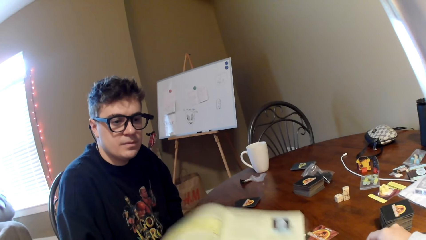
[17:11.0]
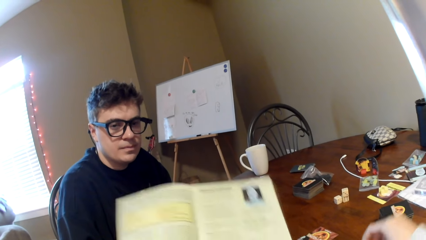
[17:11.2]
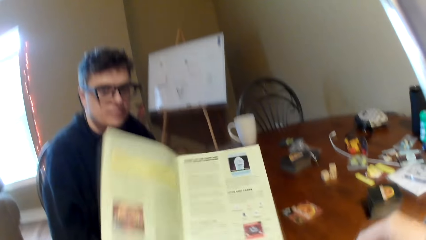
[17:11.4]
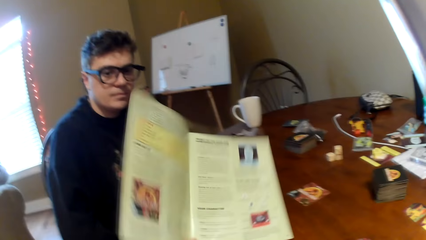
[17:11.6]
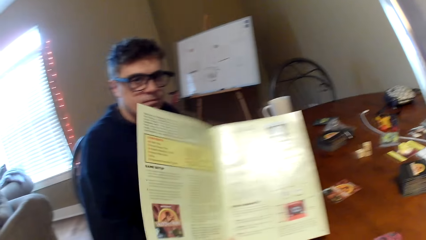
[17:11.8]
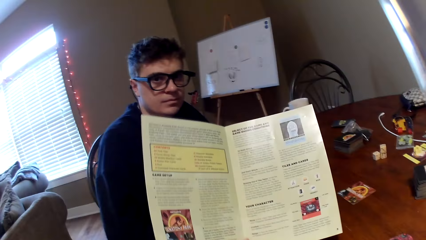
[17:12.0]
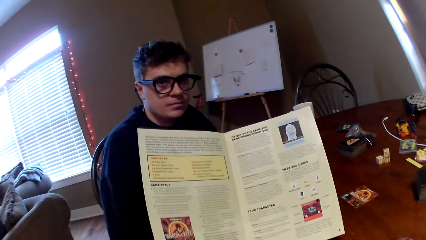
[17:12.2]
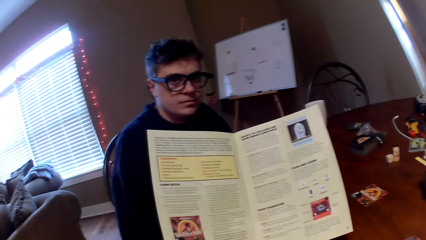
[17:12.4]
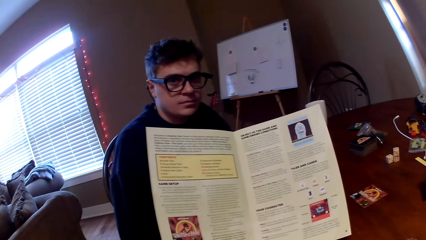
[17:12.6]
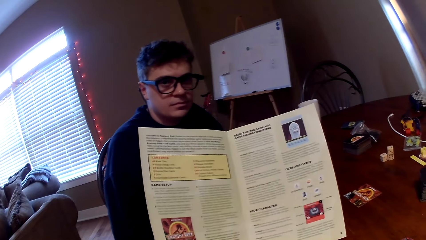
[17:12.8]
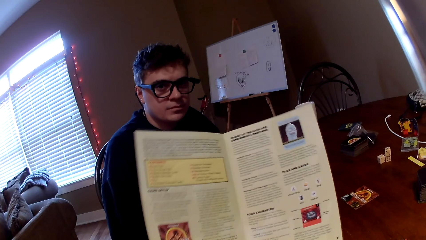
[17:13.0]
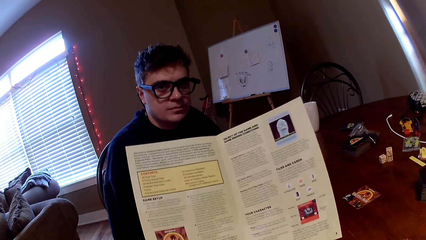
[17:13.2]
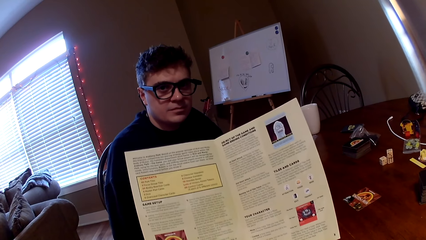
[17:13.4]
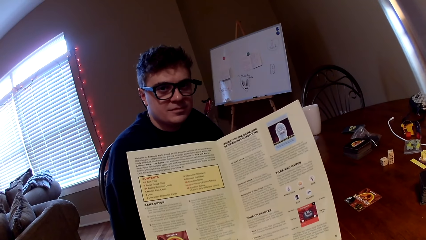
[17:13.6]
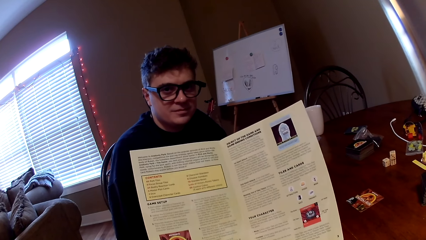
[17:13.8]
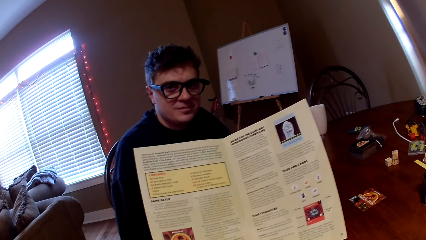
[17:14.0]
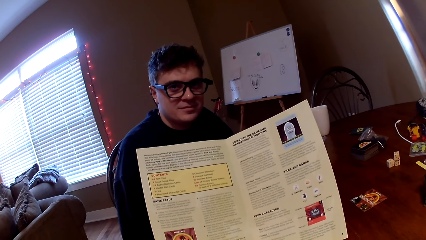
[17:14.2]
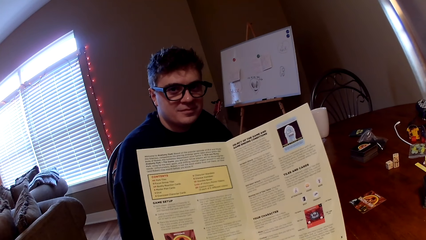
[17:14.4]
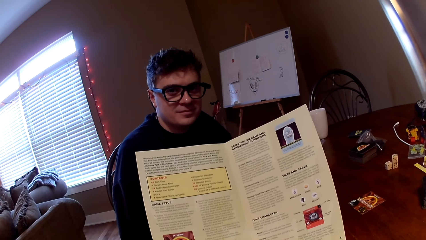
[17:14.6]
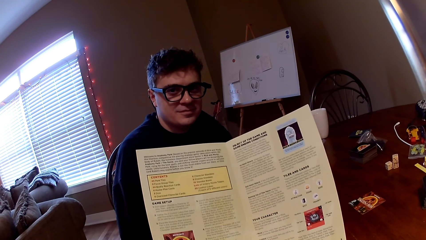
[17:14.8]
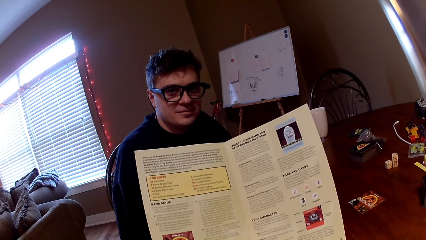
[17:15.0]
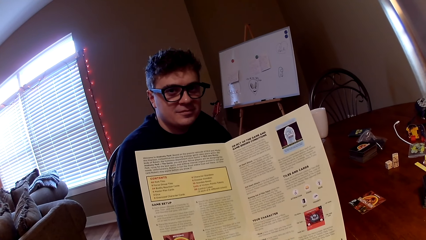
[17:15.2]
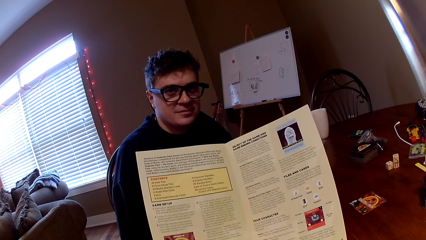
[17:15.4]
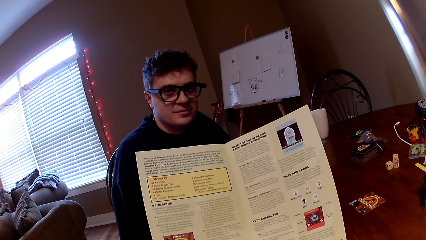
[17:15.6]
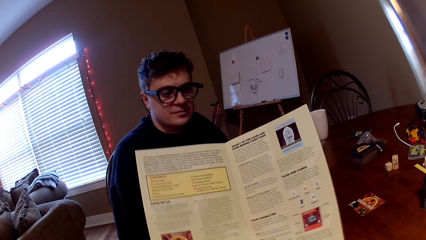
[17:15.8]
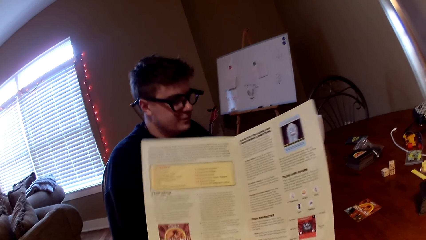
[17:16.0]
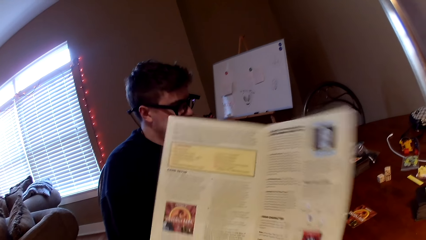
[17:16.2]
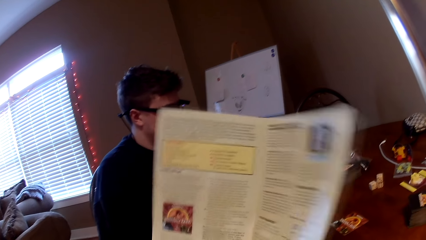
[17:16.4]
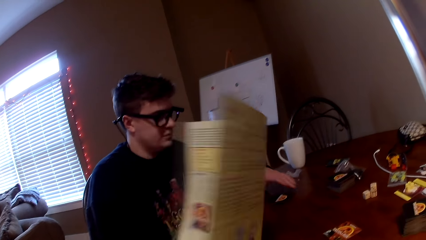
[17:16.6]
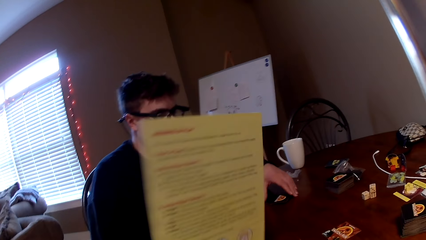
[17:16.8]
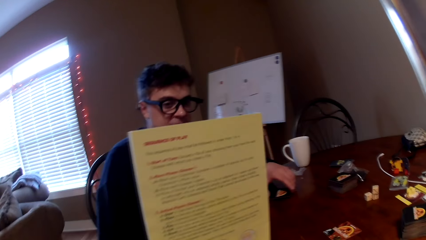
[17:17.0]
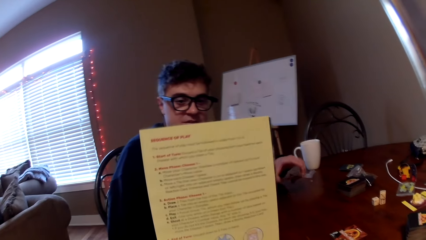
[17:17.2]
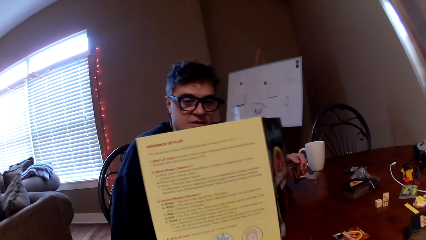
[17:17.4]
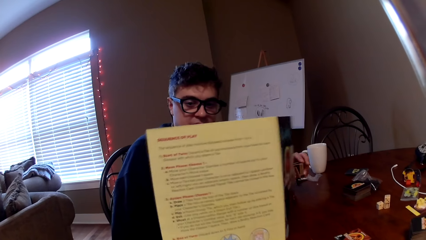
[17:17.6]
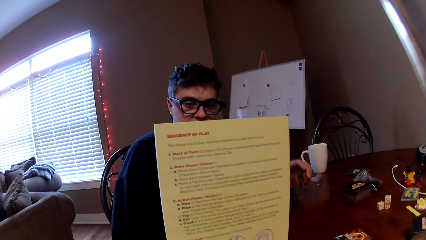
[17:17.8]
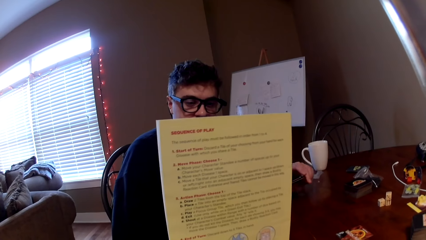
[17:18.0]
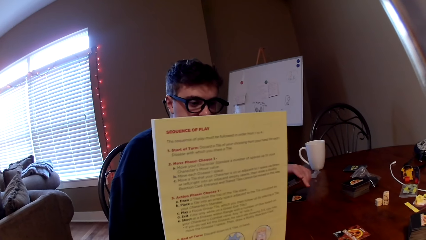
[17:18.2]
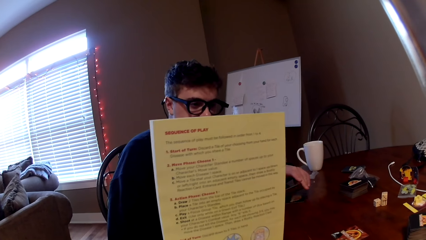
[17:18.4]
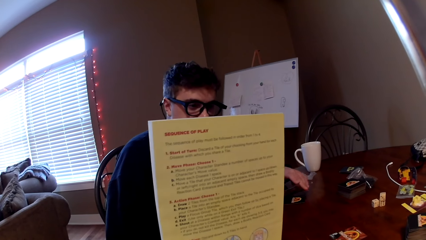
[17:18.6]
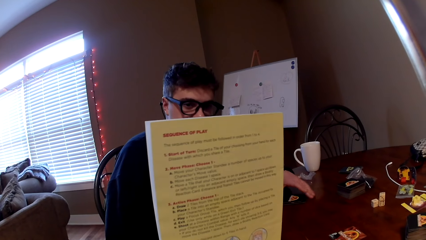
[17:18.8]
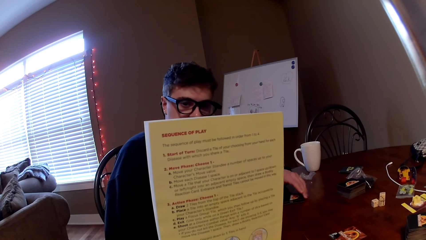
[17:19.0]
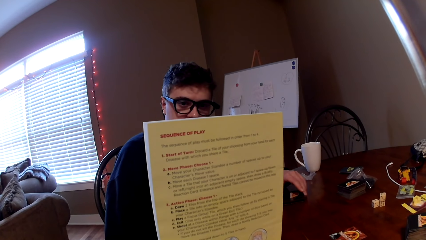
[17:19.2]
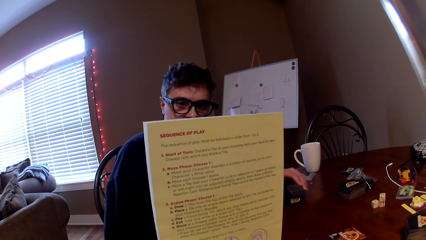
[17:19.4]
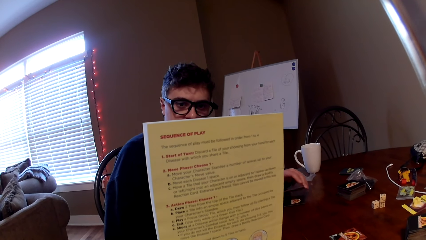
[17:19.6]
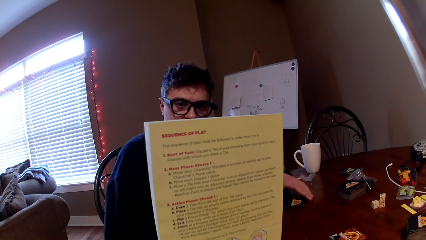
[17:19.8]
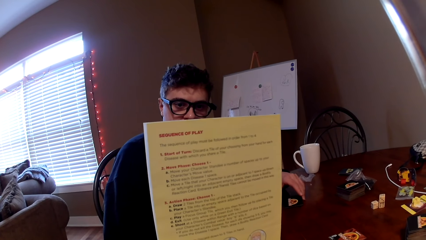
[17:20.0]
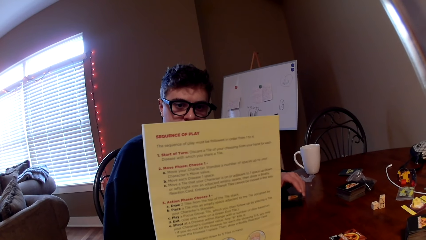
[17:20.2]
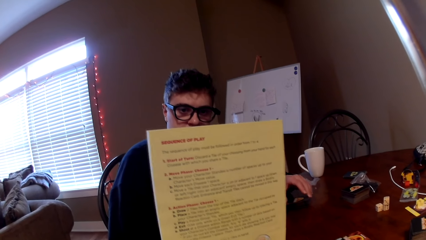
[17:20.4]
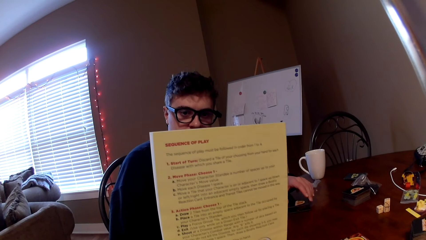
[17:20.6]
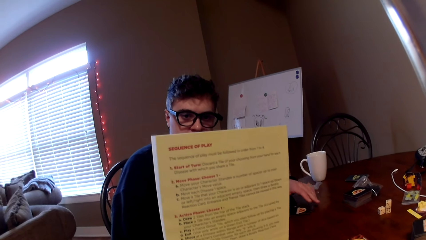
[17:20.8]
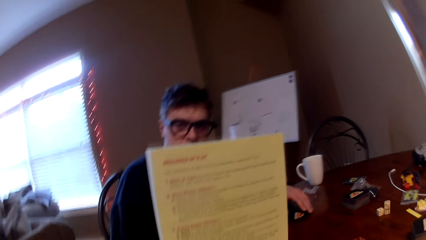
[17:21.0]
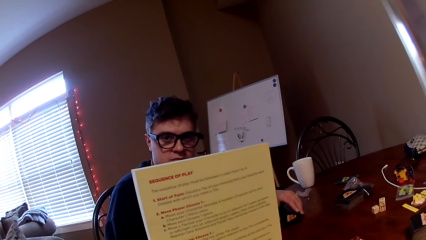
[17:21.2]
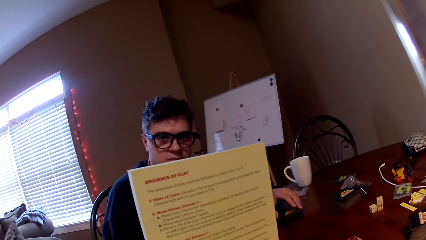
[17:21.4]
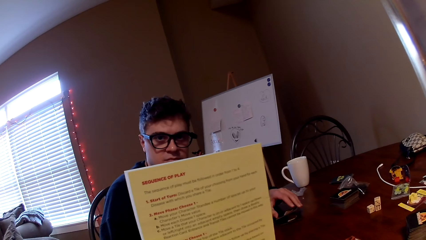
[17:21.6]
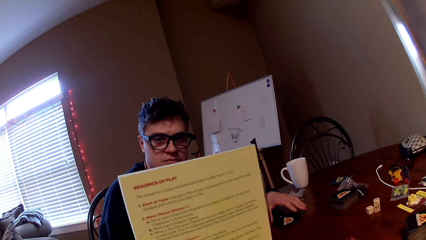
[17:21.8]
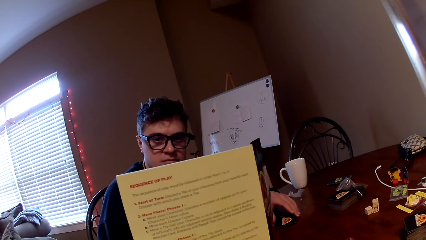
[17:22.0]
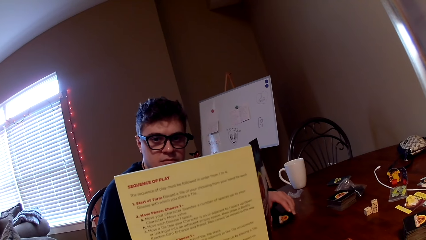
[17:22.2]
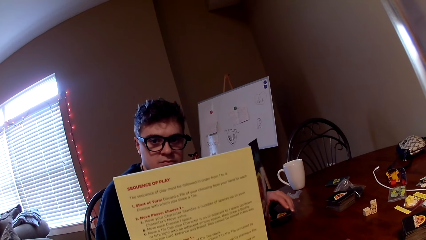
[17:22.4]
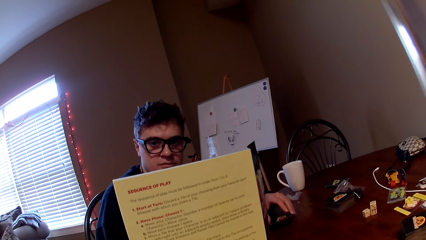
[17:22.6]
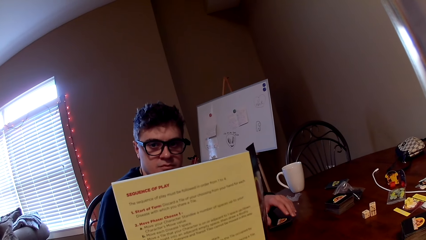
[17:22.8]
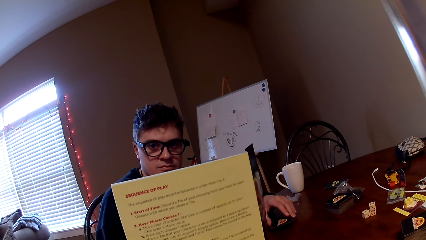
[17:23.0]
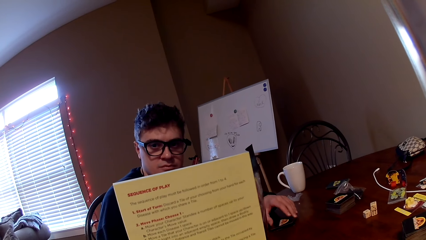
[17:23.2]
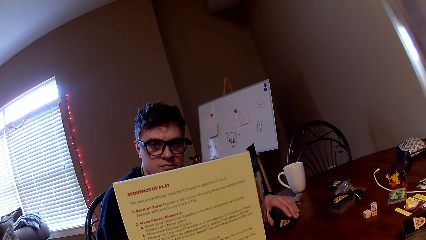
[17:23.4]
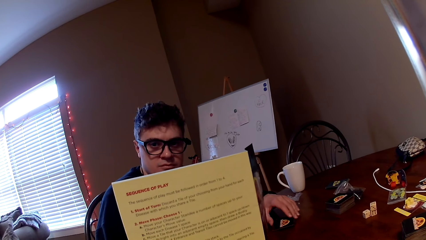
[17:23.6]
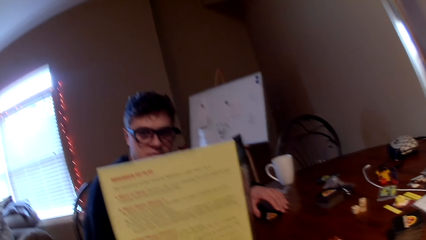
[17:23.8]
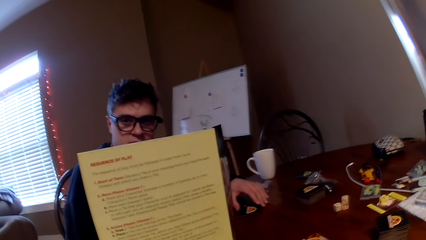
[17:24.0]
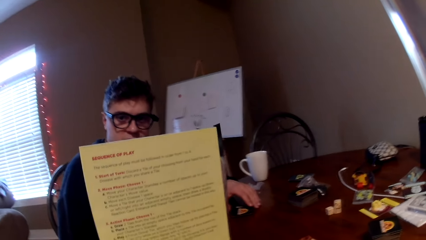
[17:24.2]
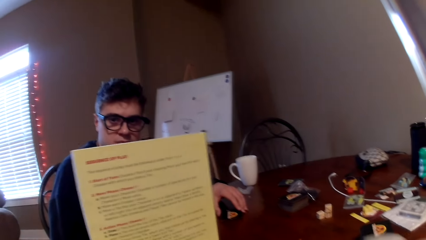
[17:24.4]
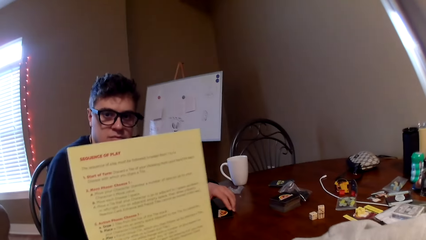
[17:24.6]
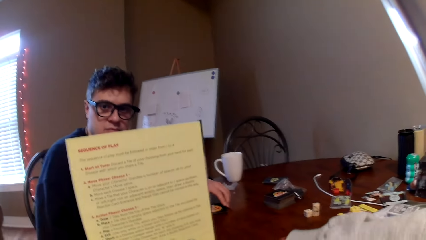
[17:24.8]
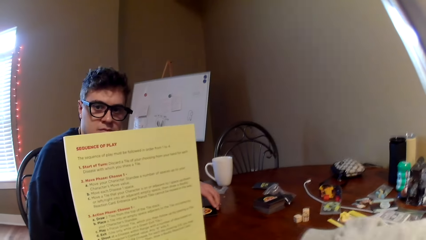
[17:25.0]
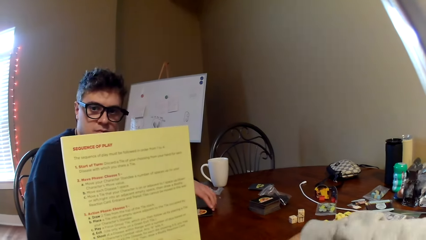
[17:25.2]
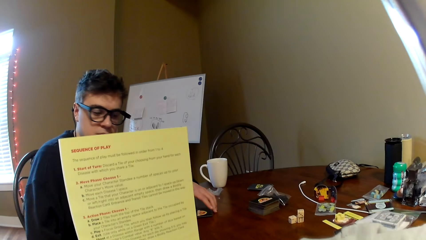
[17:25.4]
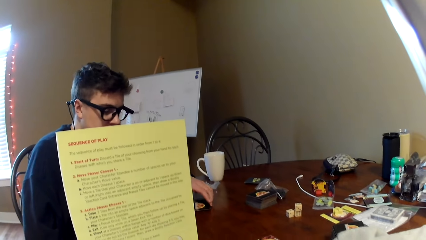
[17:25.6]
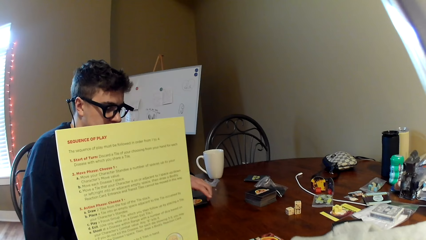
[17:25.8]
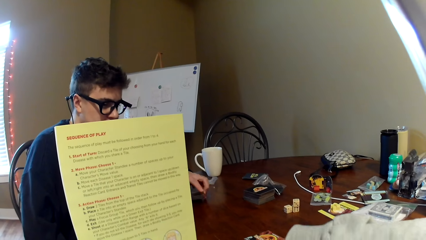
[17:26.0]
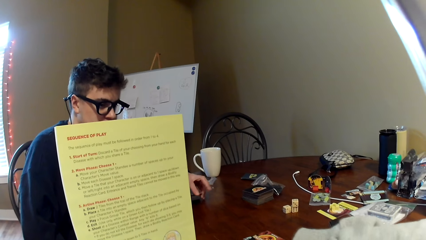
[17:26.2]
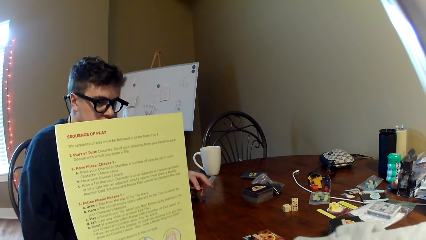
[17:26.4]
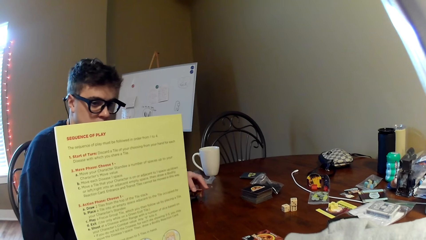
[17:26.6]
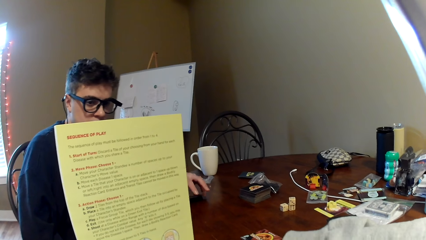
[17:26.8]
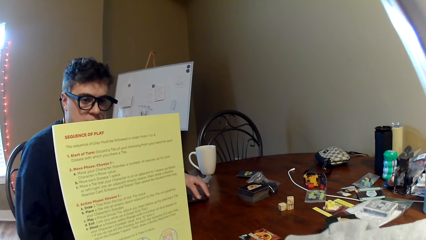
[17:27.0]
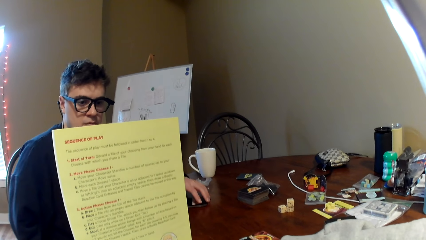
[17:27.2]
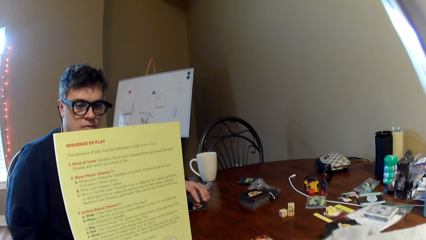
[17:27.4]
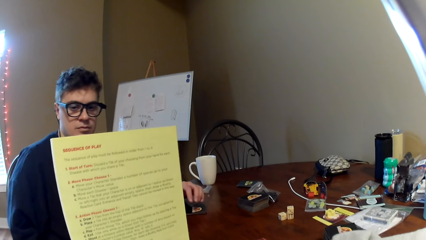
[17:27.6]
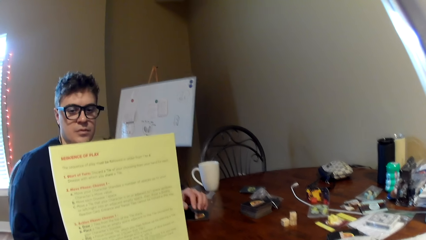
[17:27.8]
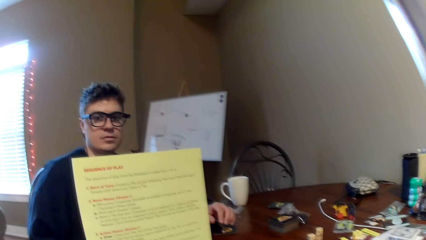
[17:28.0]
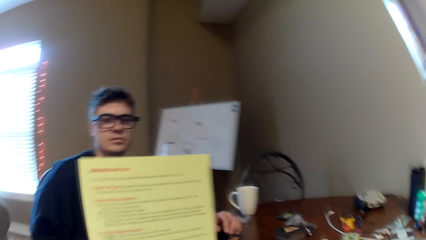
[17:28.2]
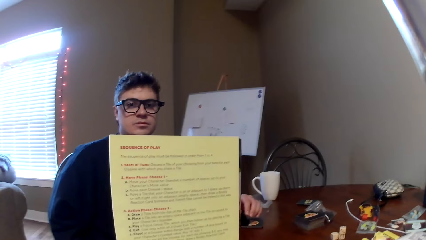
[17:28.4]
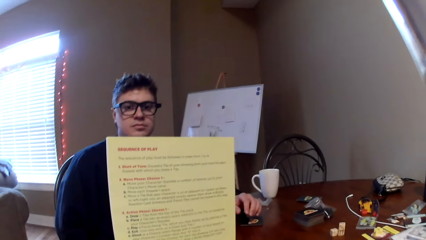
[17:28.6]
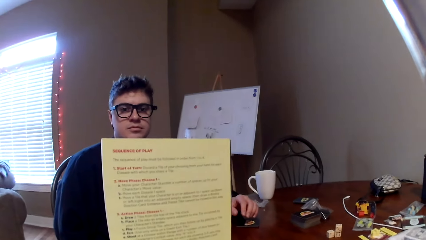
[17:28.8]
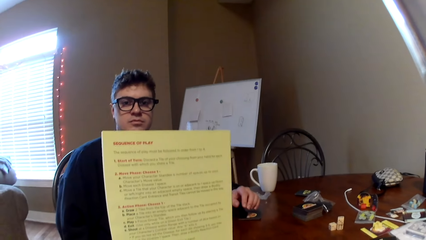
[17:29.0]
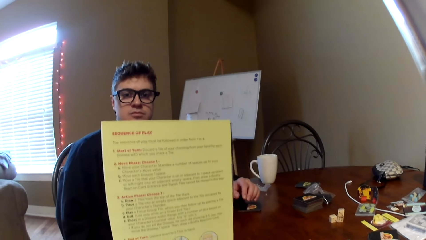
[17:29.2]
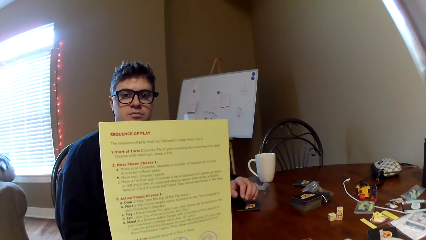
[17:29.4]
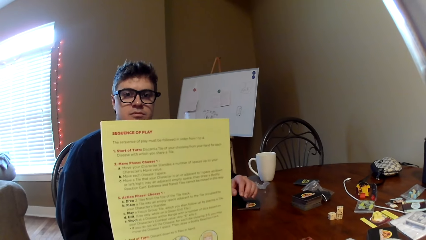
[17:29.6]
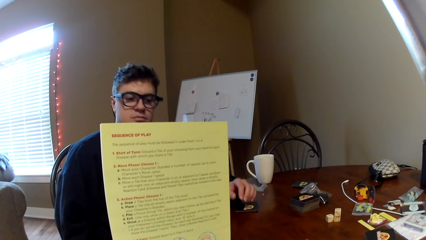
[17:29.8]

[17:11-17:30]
The camera wearer holds the book. He reads the book. A man holds the card. The camera wearer reads the back of the book. The man reads the book. The camera wearer moves his hand on the table.
